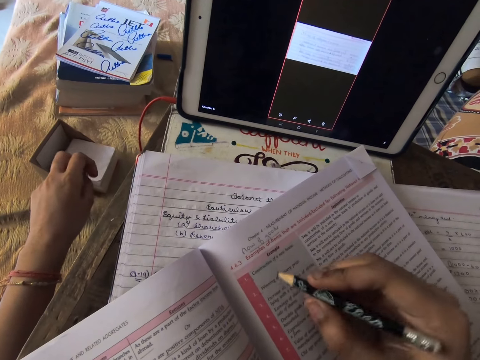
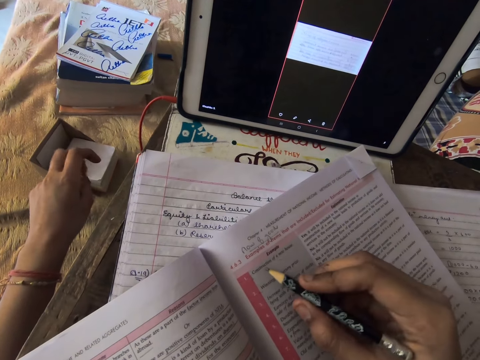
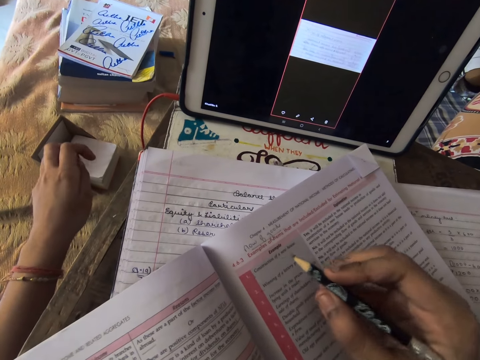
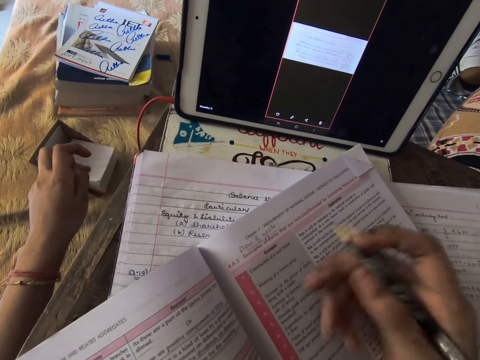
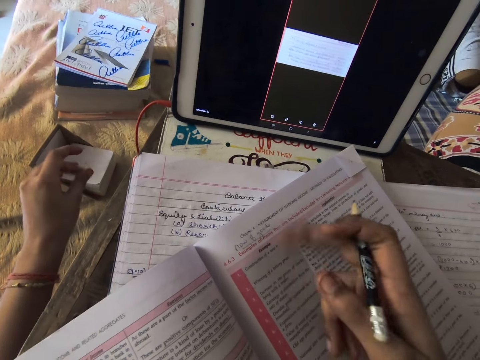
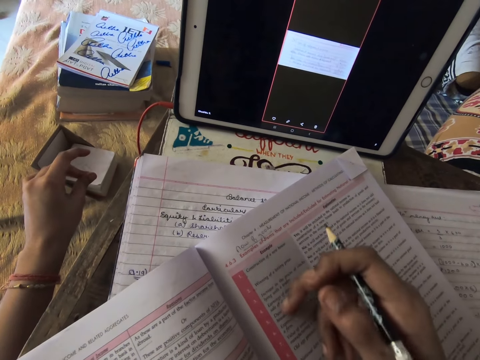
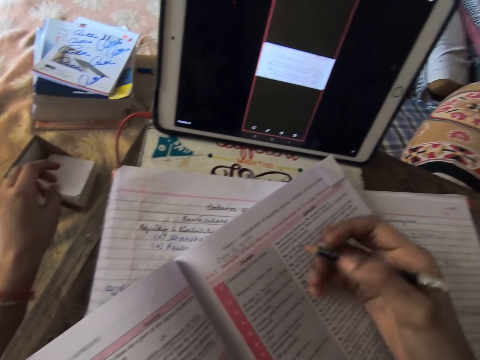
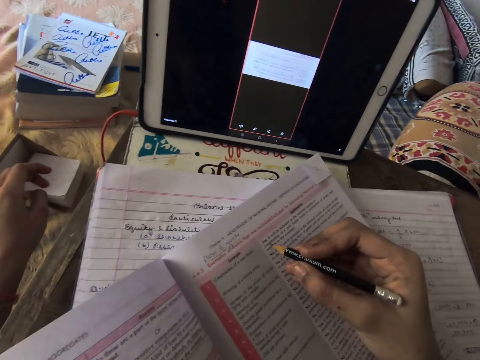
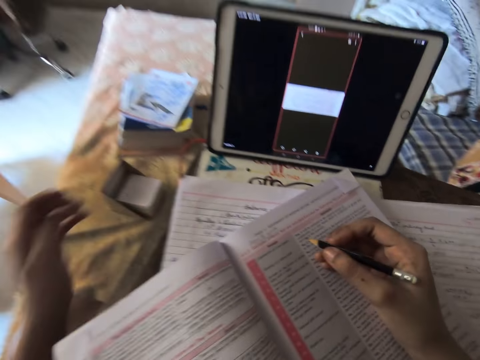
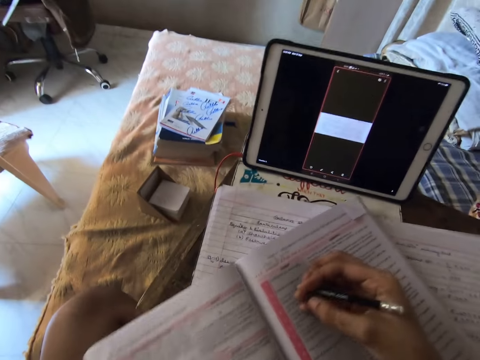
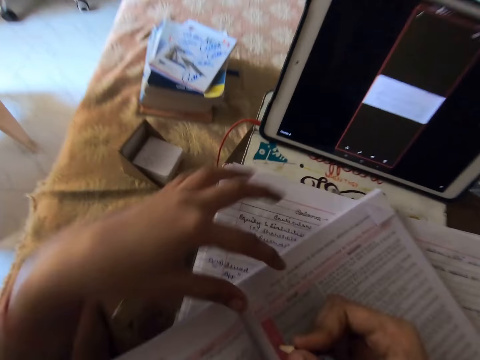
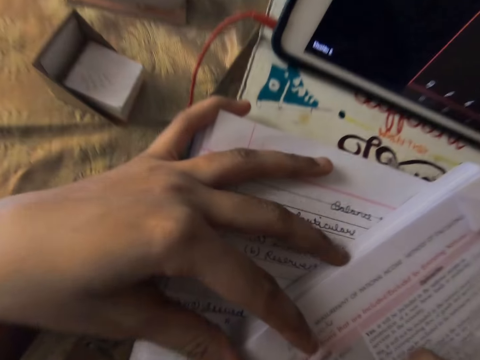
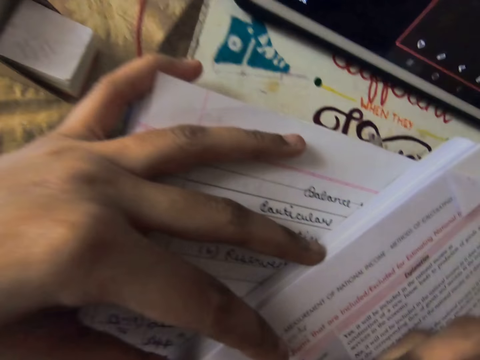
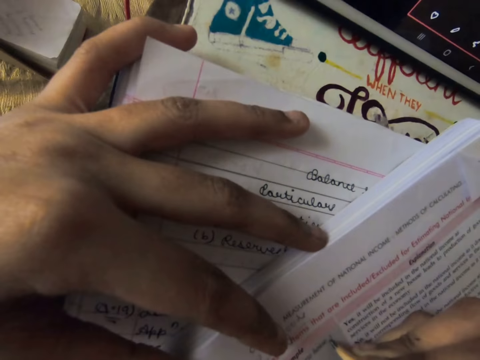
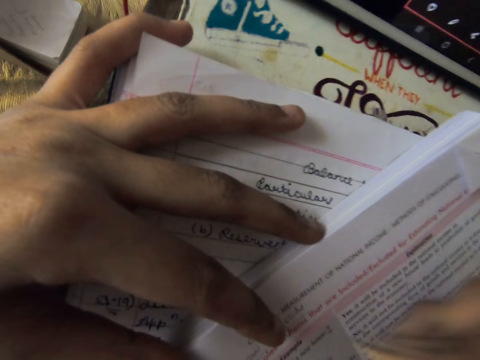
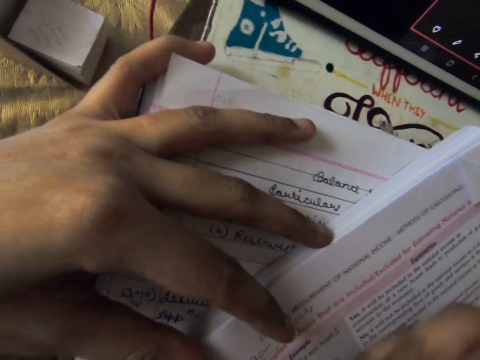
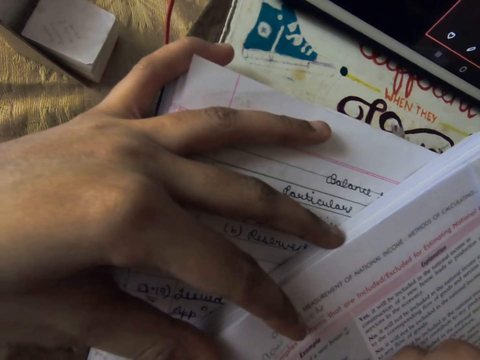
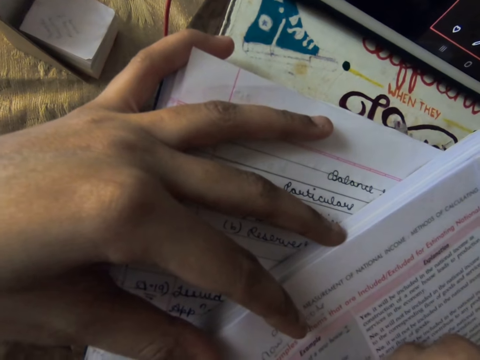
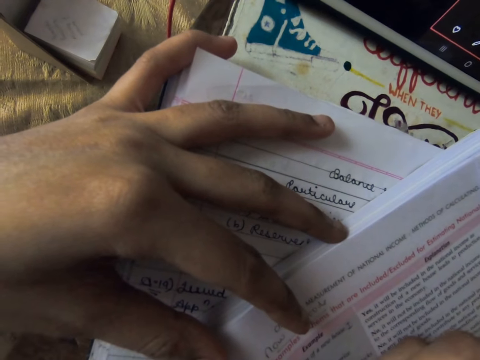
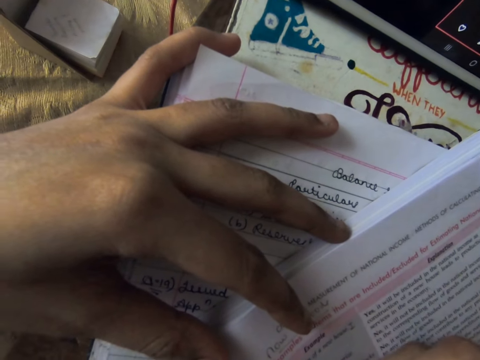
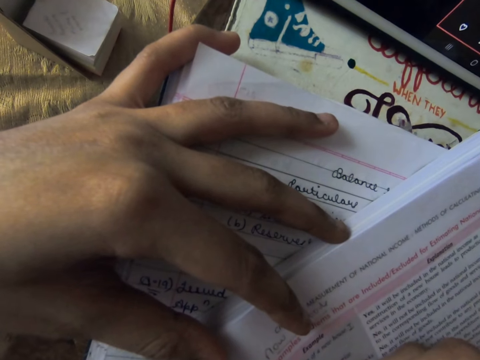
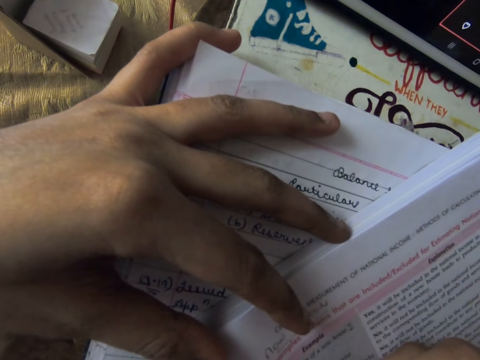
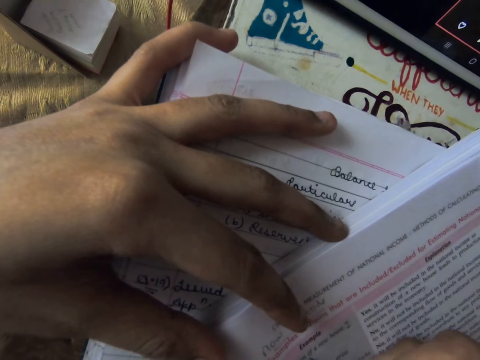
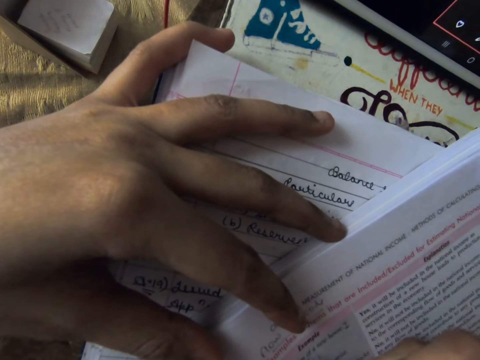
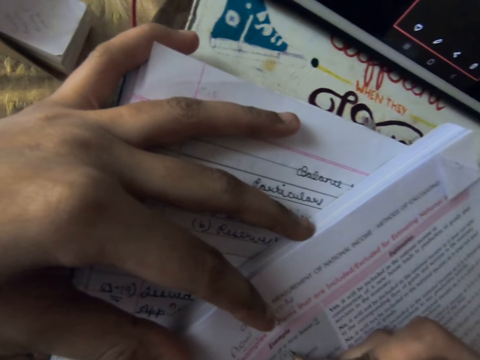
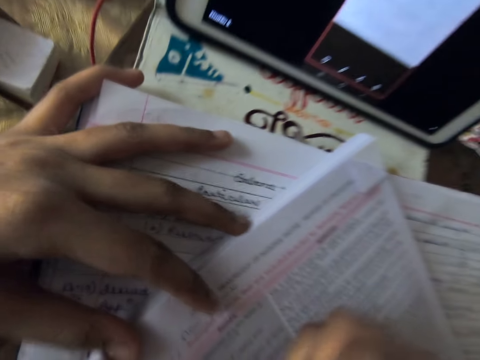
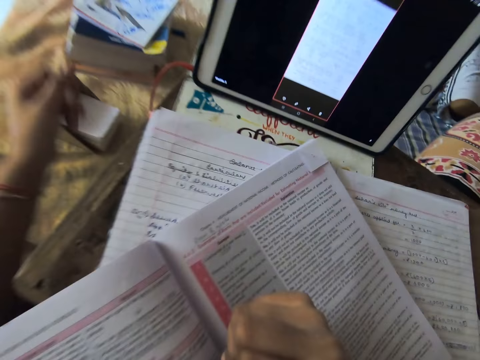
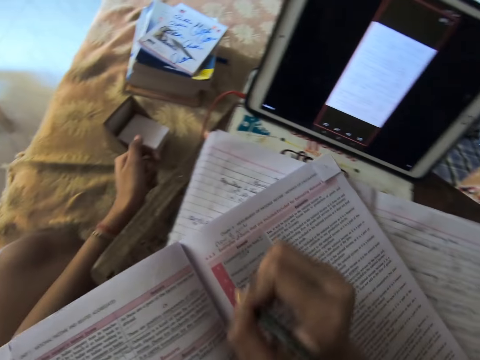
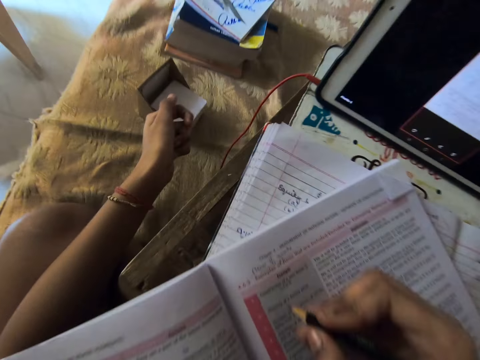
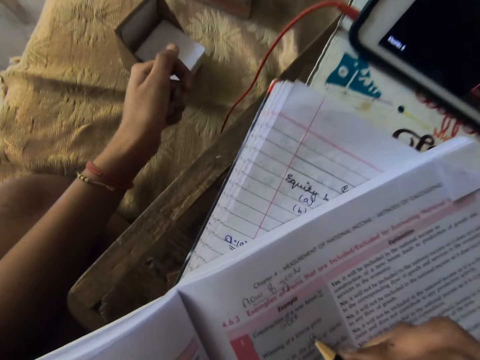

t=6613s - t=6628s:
The camera wearer underlines sentences with the pencil. She reads through the book in front of her on the table. She dusts off the book on the table. She adjusts the book on the table with her left hand. She writes on the book. She reads through the book in front of her on the table.

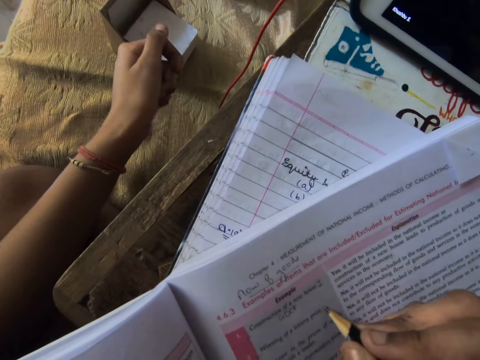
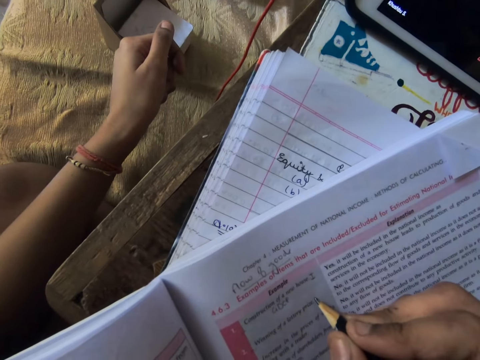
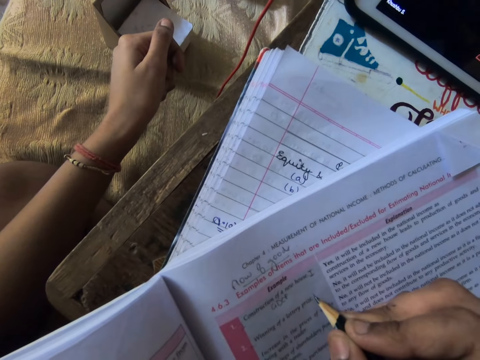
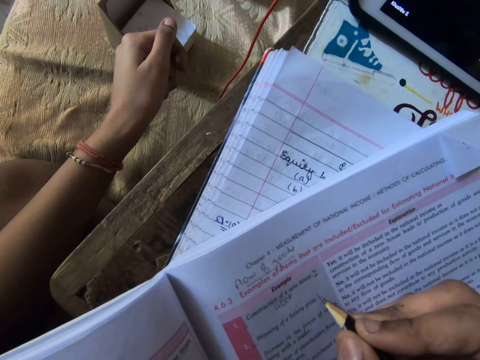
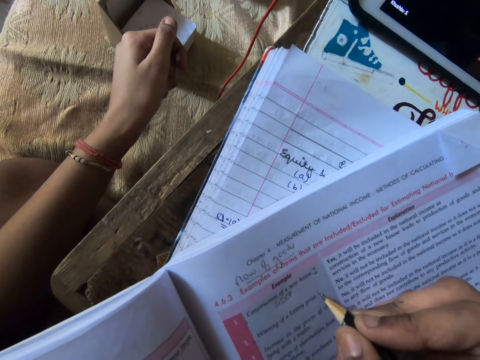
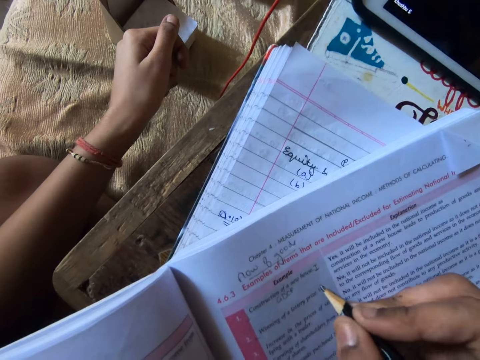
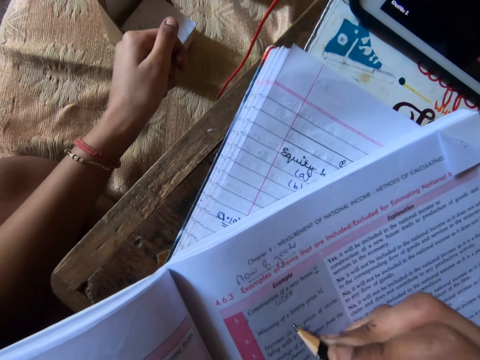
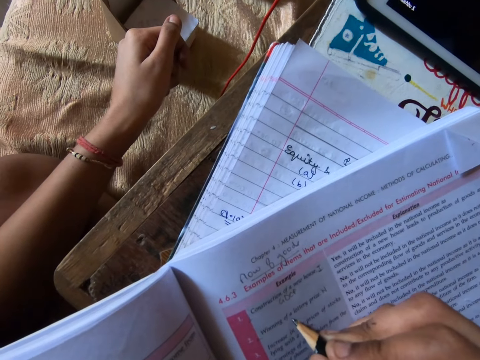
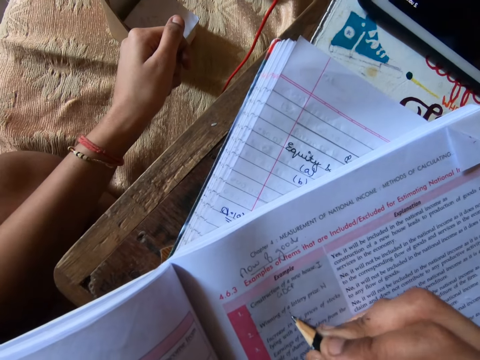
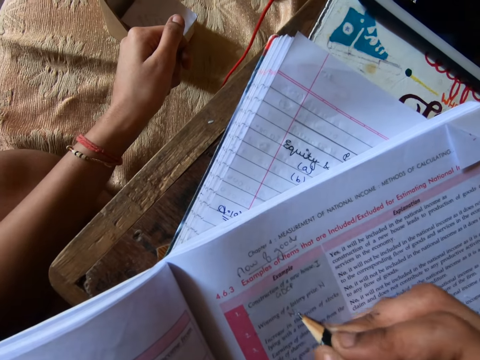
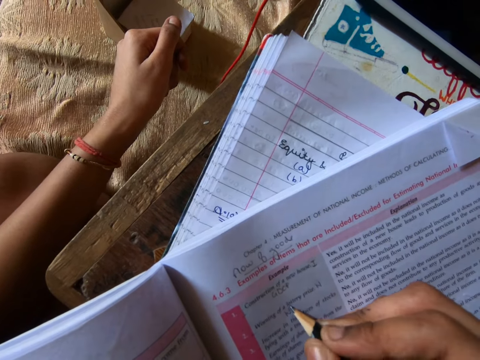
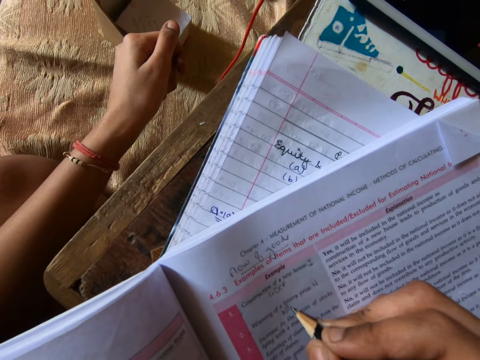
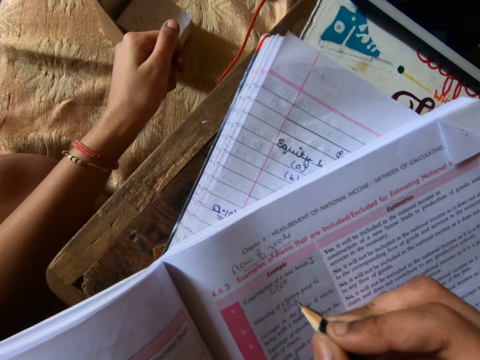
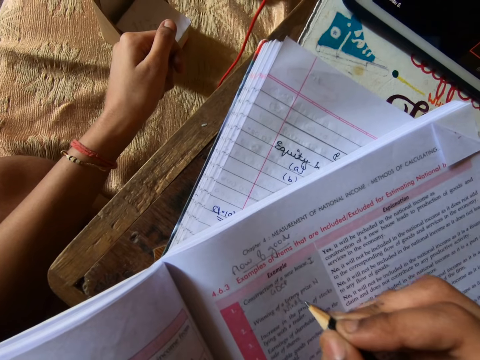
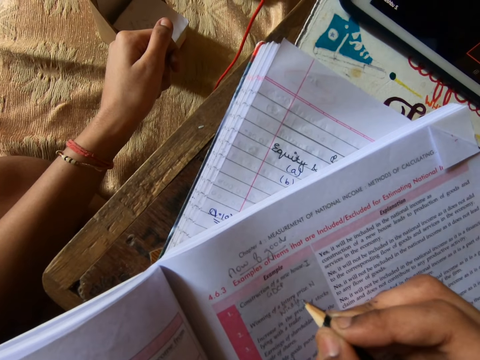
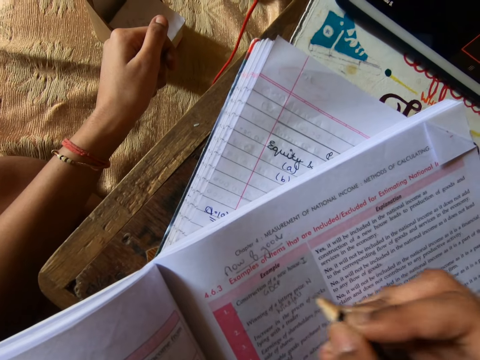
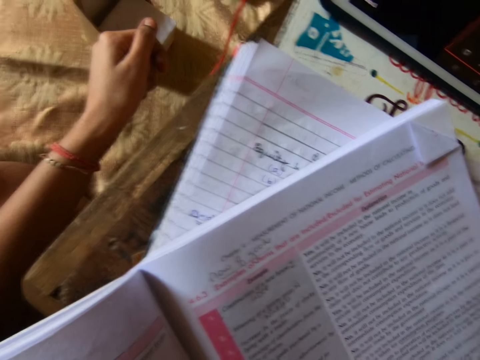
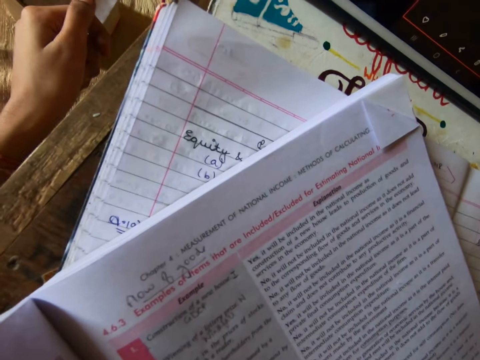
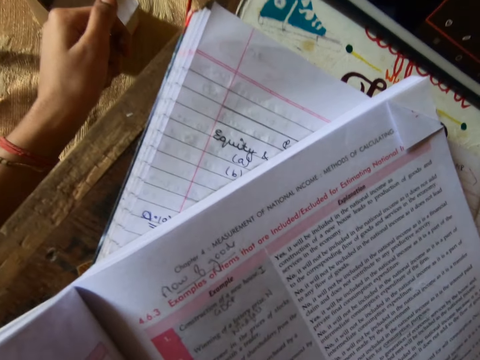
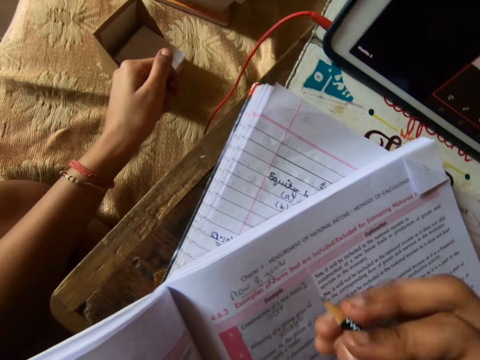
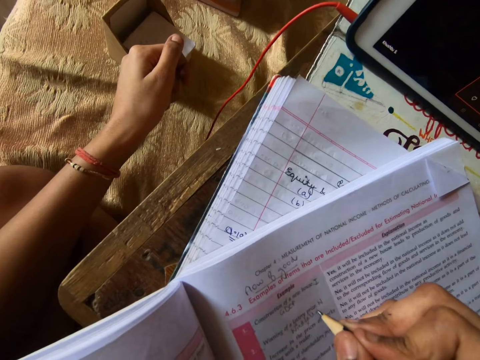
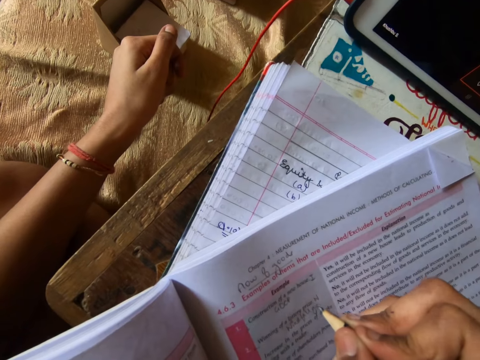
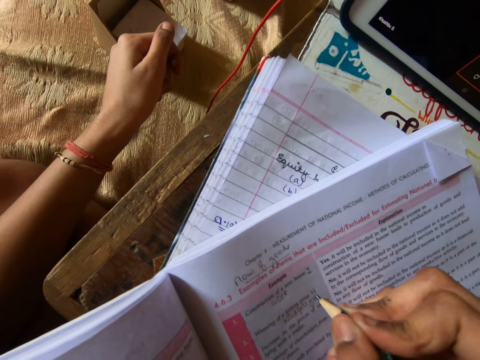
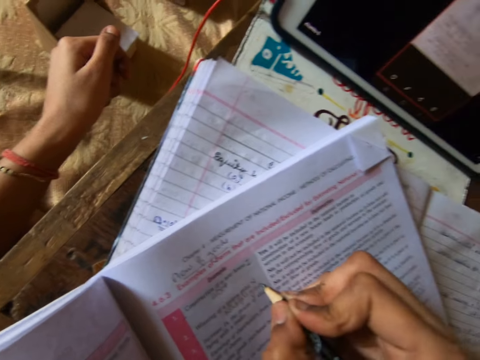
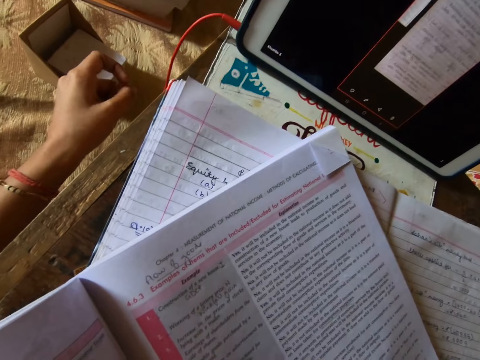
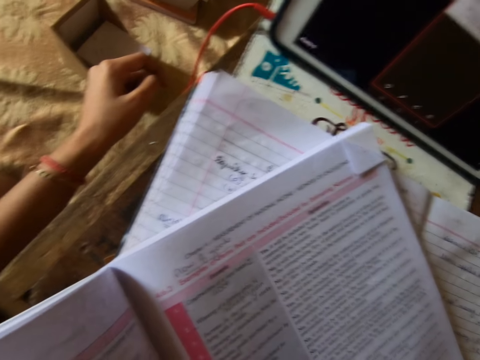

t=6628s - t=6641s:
The camera wearer makes some jottings on the book.
